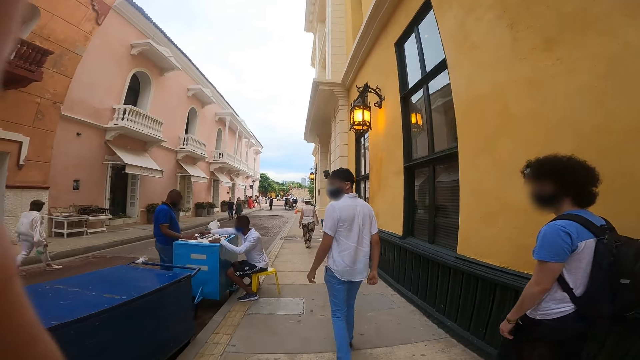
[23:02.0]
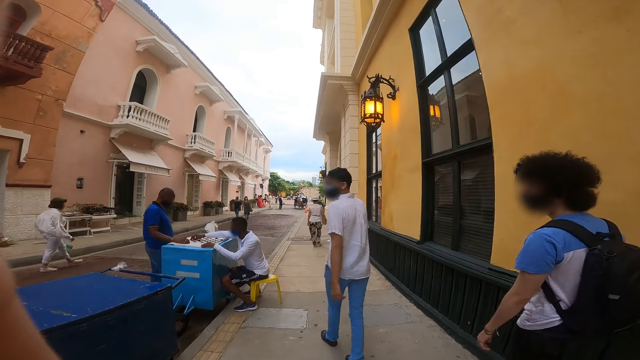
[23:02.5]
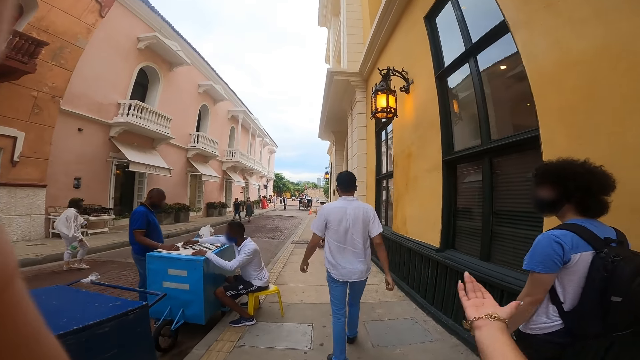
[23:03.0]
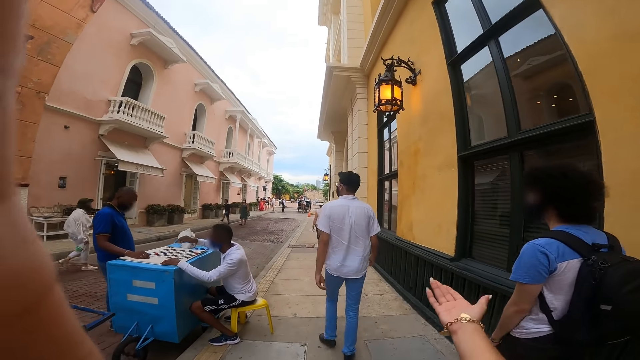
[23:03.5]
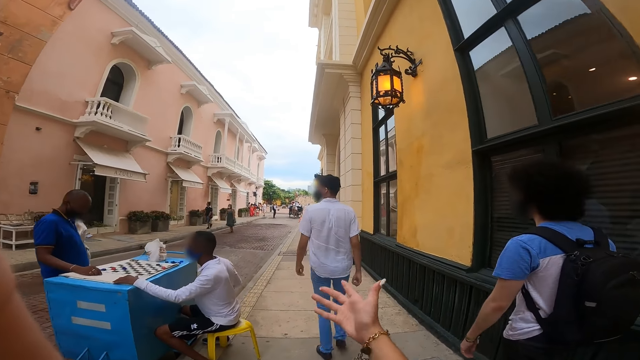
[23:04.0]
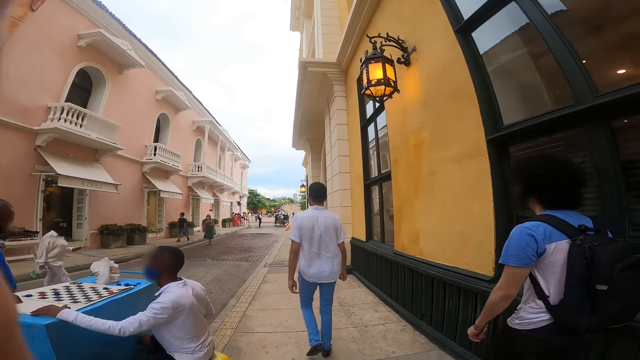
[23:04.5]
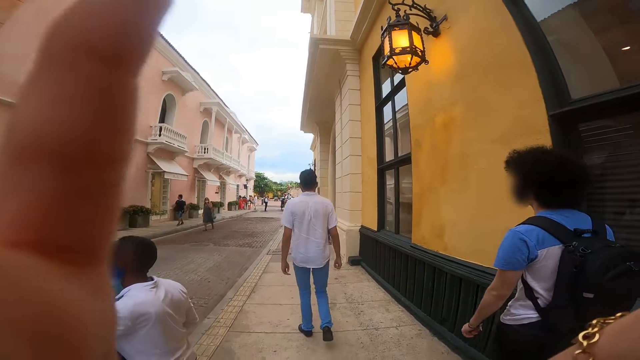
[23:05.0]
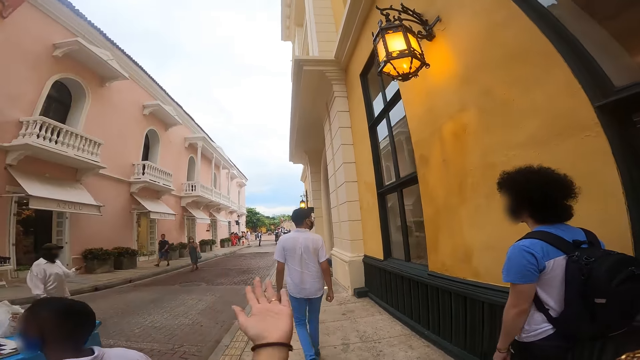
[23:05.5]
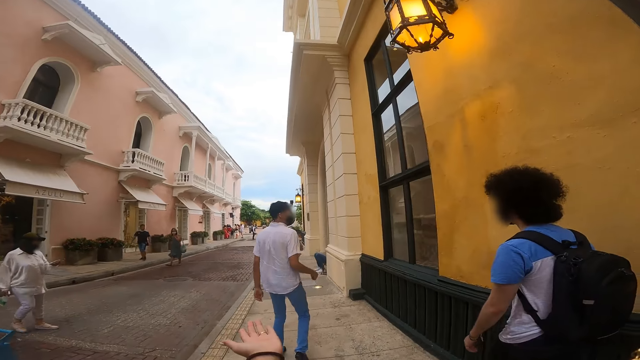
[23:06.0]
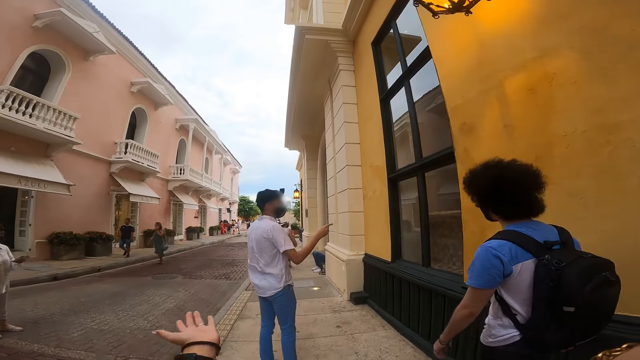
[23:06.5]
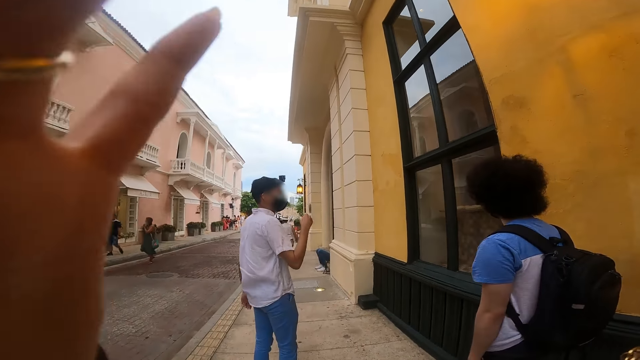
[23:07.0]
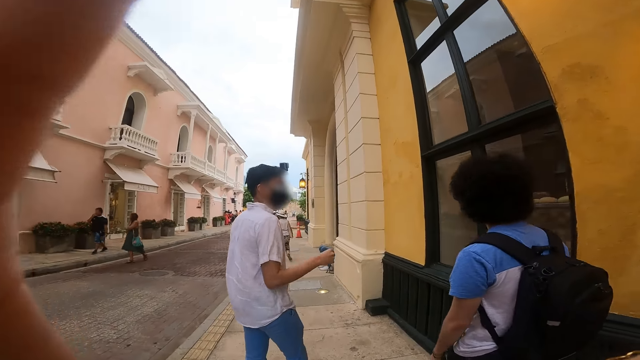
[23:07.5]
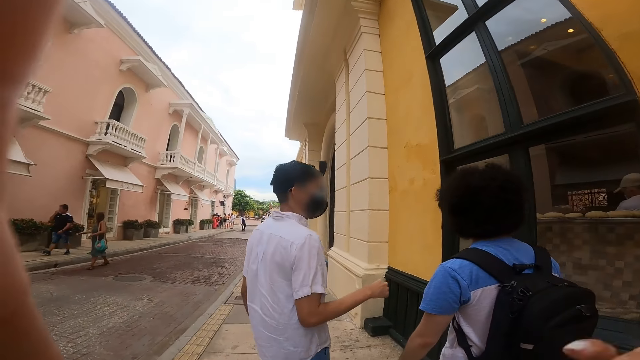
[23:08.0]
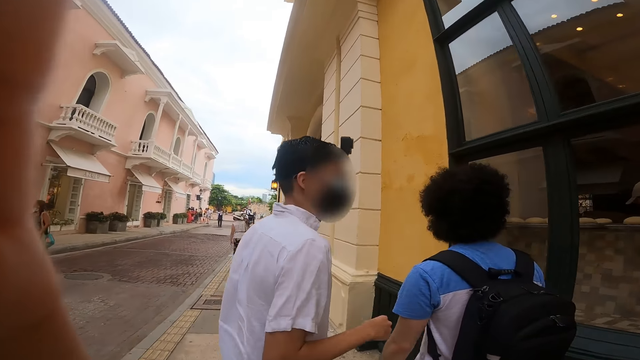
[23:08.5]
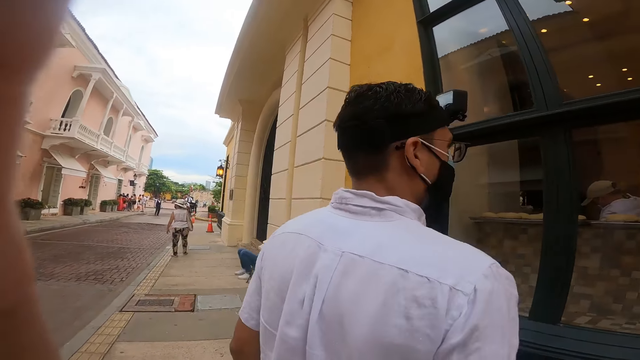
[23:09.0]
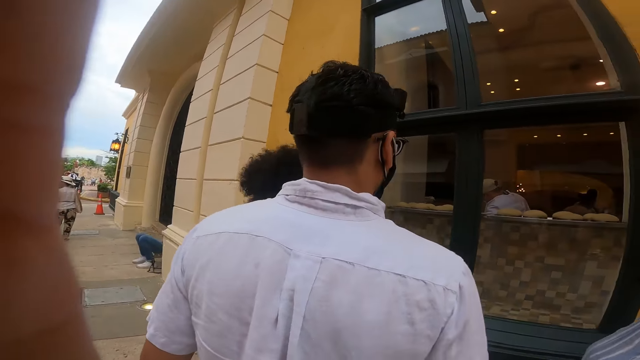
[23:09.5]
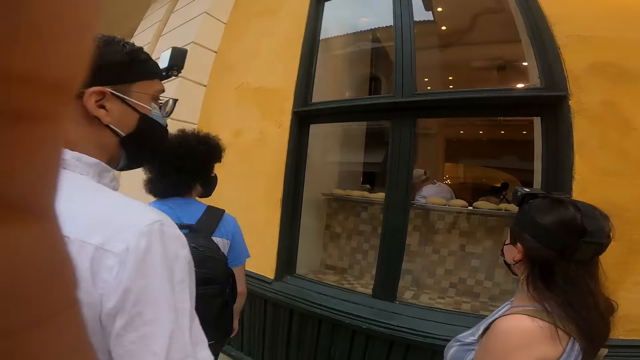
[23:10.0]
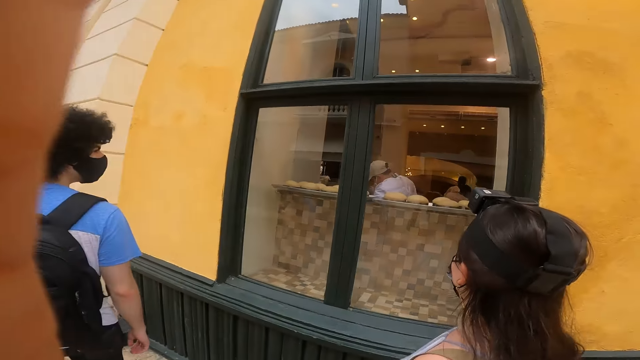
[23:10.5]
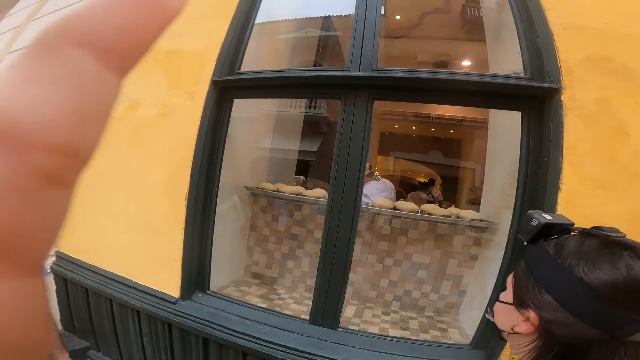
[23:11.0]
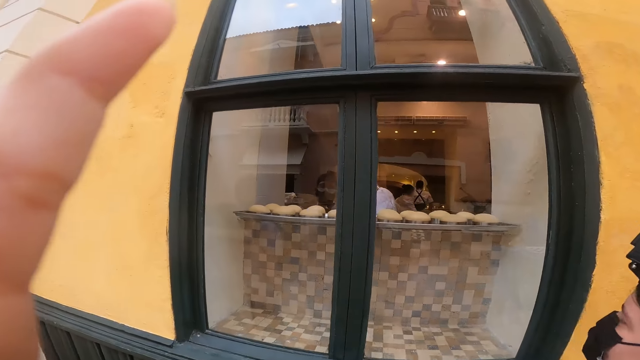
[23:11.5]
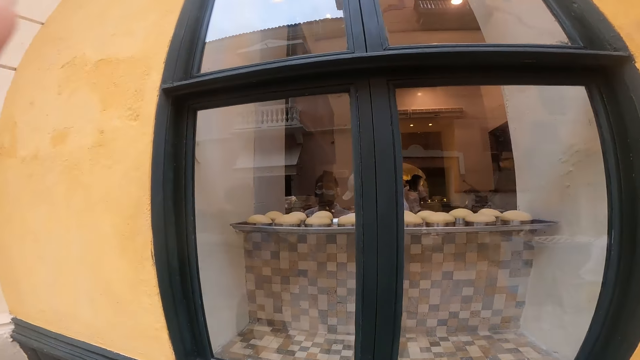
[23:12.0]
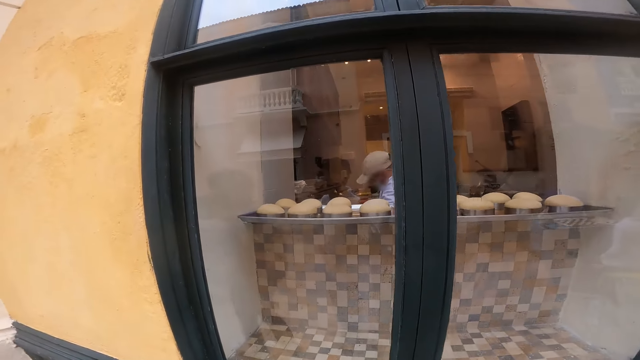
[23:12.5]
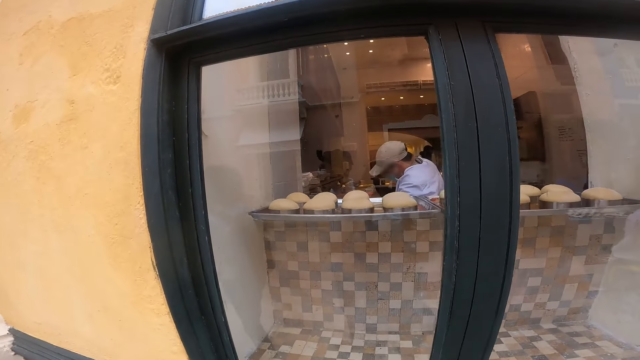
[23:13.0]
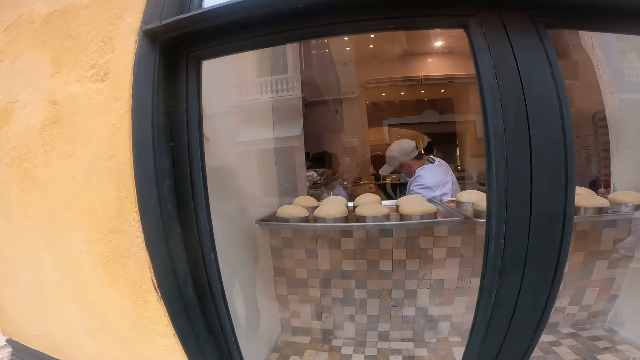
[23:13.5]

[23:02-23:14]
A person looks at the camera wearer. The person walks on the walkway. A second person walks on the walkway. The camera wearer walks on the walkway. She lifts her right hand towards her face. She removes her left hand from her face. A man interacts with the camera wearer and another man. A third person uses the phone. The camera wearer lifts her left hand towards her face. The first person looks through a window. The second person looks through the window. The camera wearer removes her right hand from her face. She looks through the window. A fourth person looks through the window.

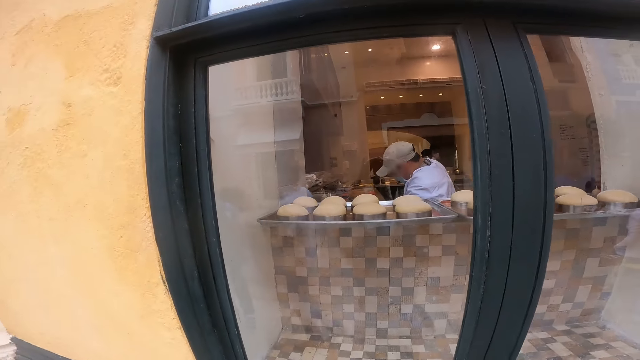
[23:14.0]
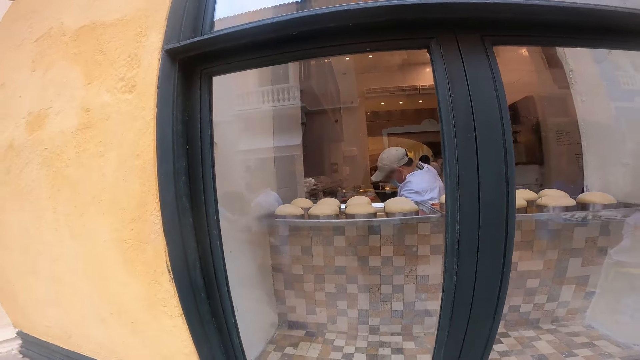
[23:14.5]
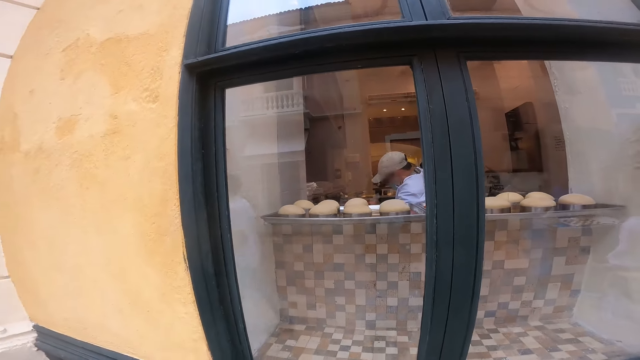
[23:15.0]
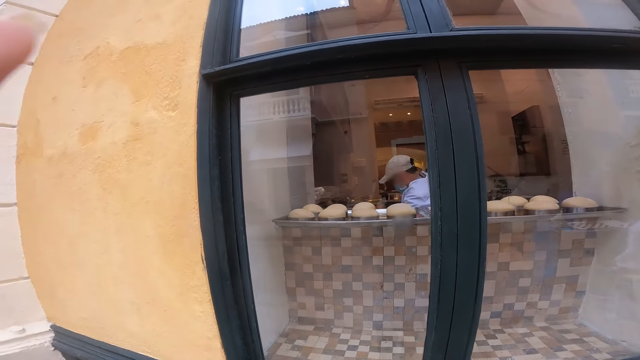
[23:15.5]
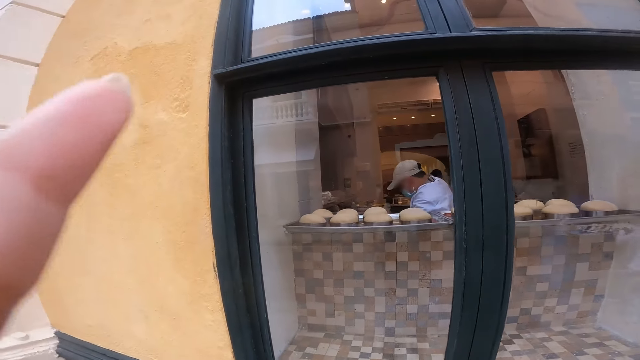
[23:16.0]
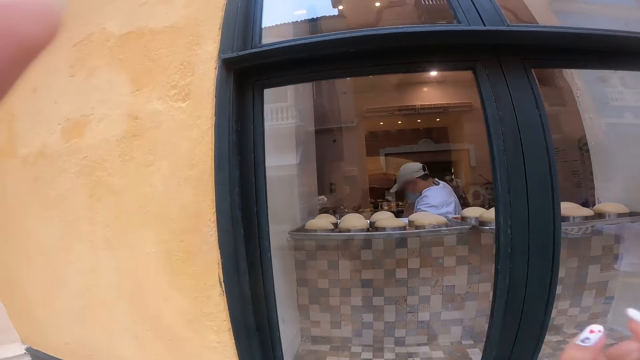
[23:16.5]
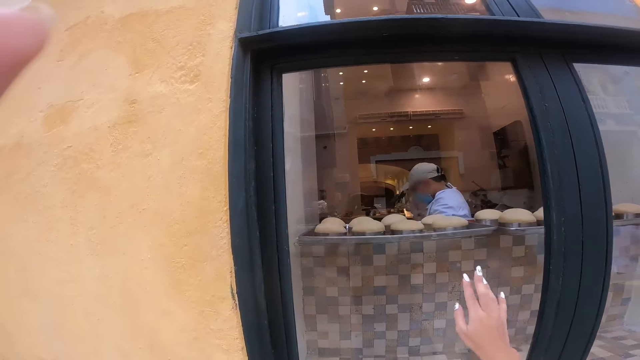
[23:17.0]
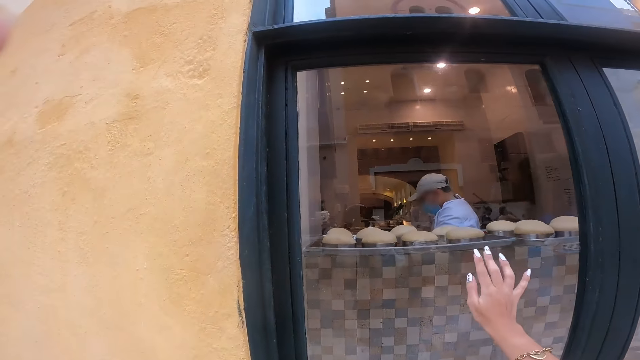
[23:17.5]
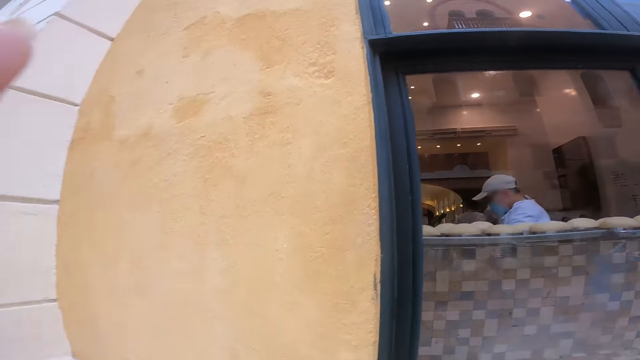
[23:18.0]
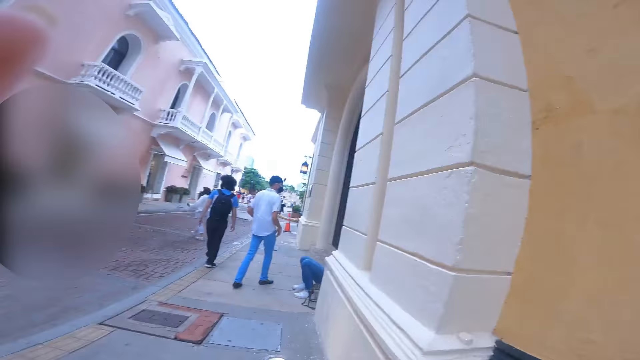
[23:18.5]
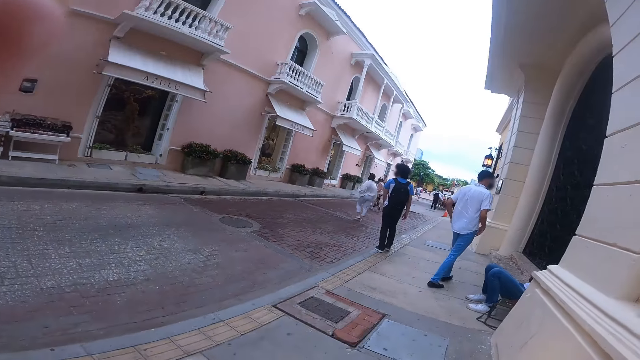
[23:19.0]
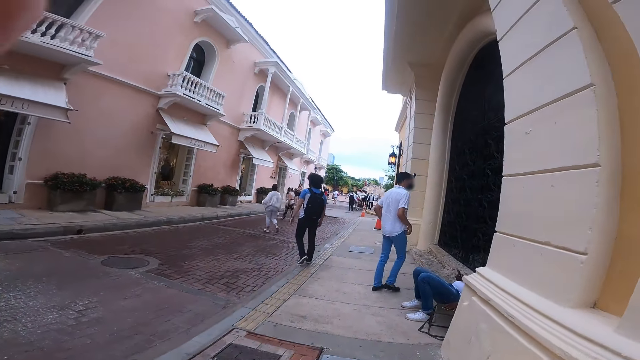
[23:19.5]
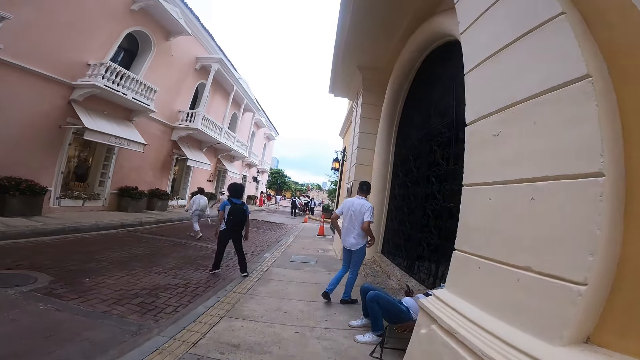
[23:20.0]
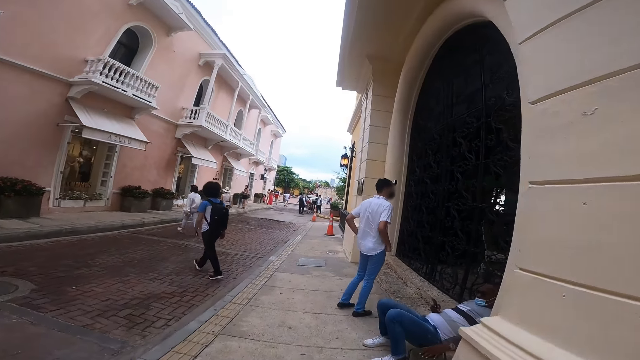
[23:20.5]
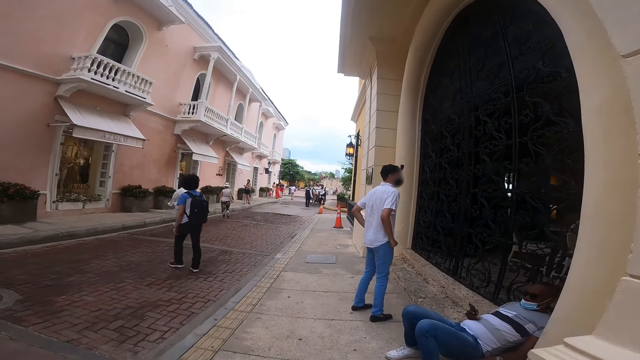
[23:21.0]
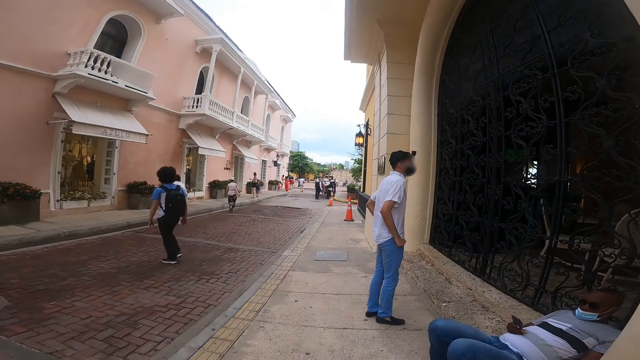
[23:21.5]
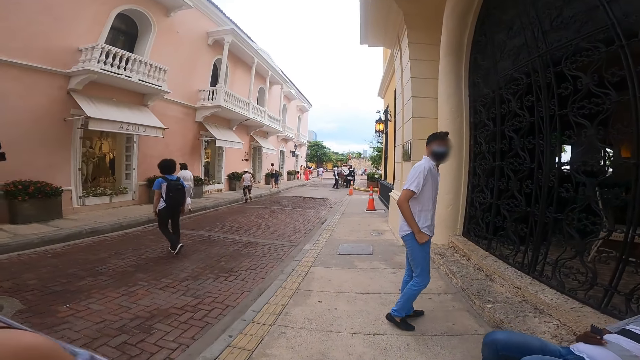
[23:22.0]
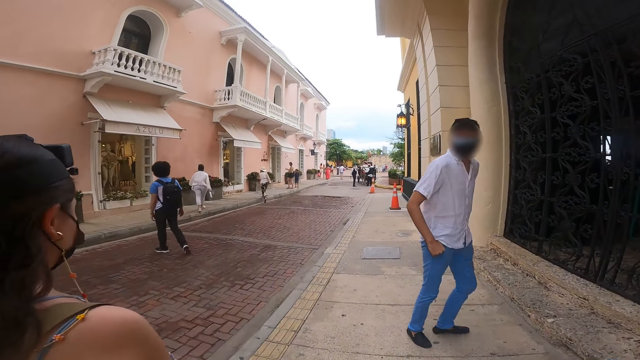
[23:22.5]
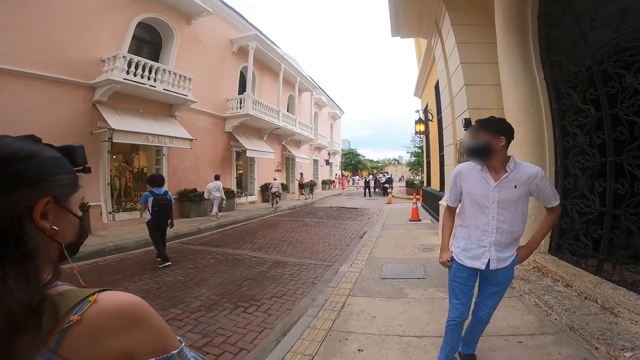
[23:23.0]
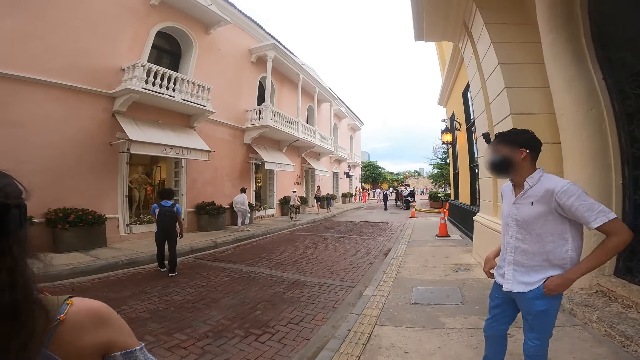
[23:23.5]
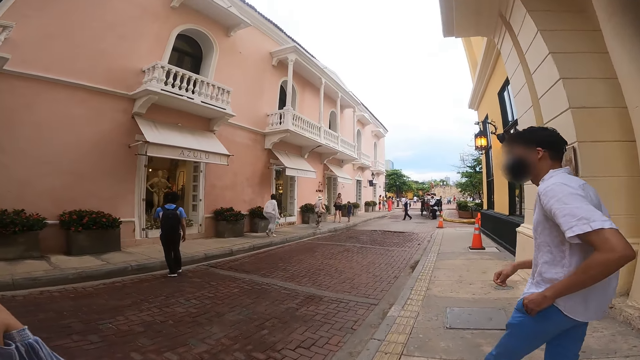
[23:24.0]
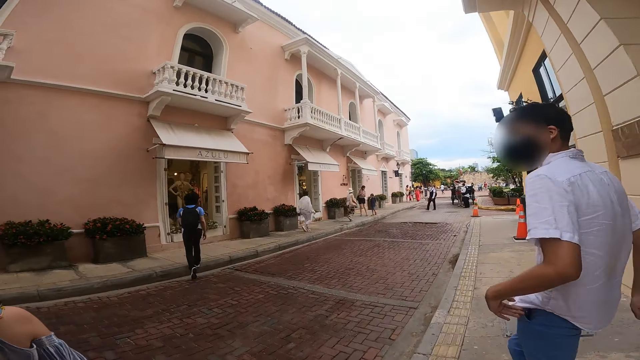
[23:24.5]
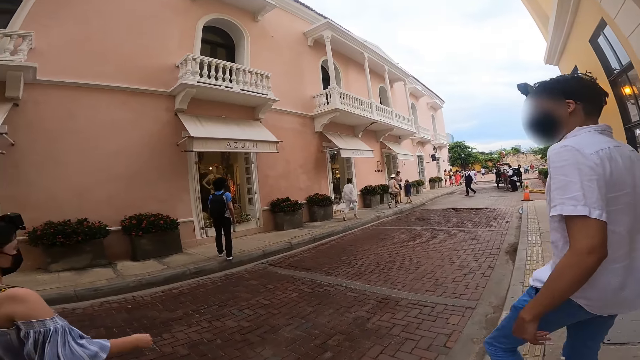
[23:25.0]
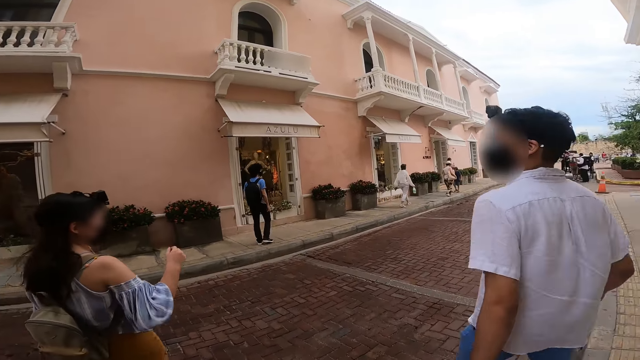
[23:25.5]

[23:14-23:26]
The camera wearer touches a window with her right hand. A person touches the window. The camera wearer removes her right hand from the window. A man walks on the walkway. Another man walks on the walkway. The camera wearer walks on the walkway. A second person walks on the road. The second man crosses the road. A third person walks on the walkway. A fourth person walks on the walkway. The third person walks on the road. A woman walks on the walkway. The first man removes his right hand from his right trouser pocket. The woman crosses the road. The third person walks on the walkway. The first man crosses the road. The camera wearer crosses the road. The second man walks on the walkway.
